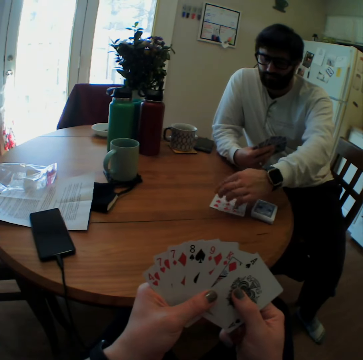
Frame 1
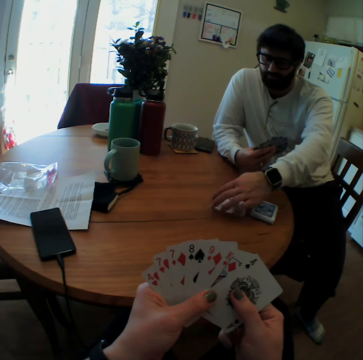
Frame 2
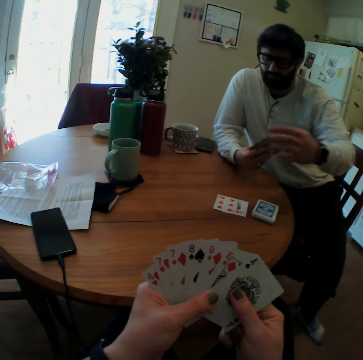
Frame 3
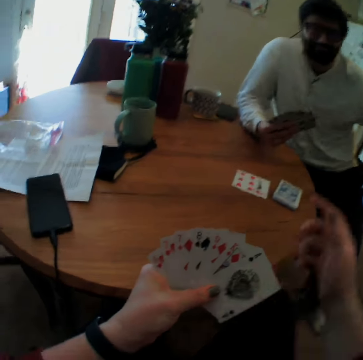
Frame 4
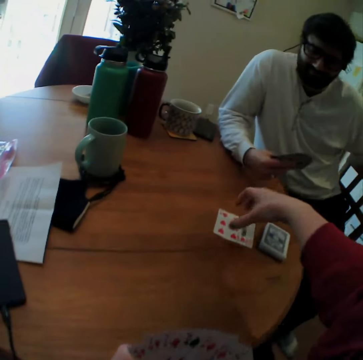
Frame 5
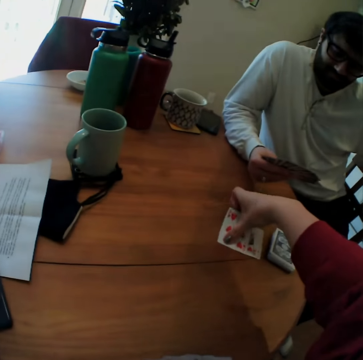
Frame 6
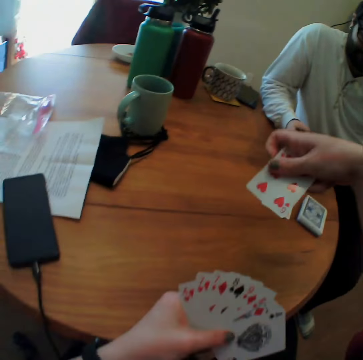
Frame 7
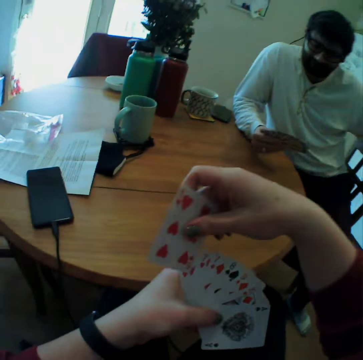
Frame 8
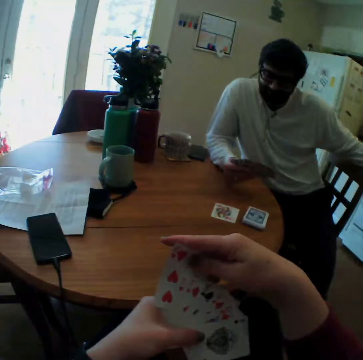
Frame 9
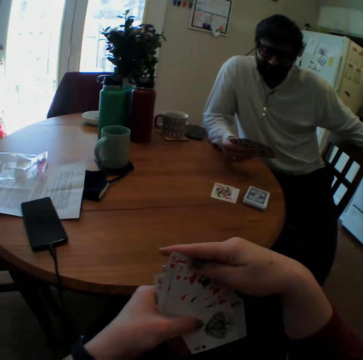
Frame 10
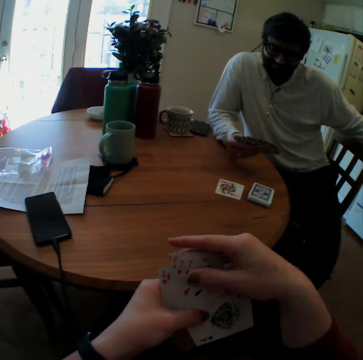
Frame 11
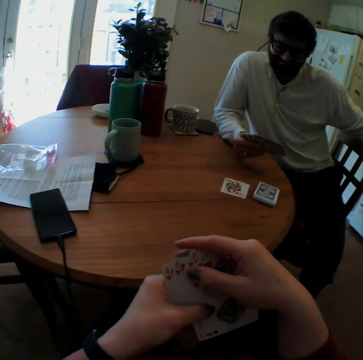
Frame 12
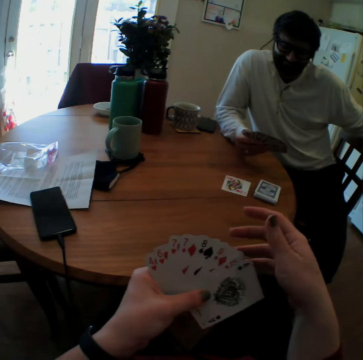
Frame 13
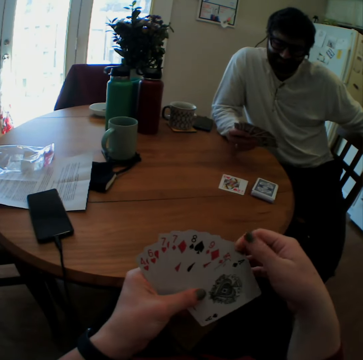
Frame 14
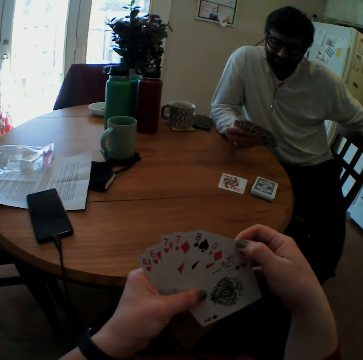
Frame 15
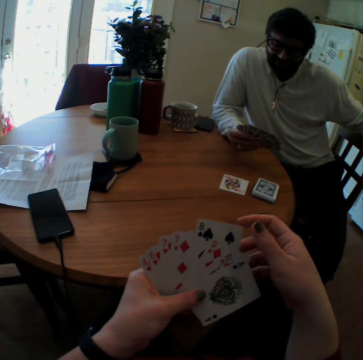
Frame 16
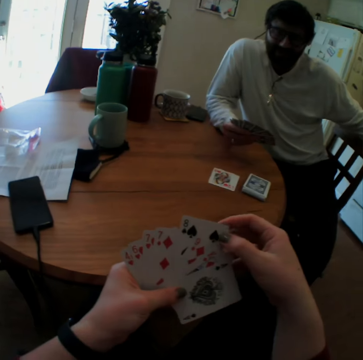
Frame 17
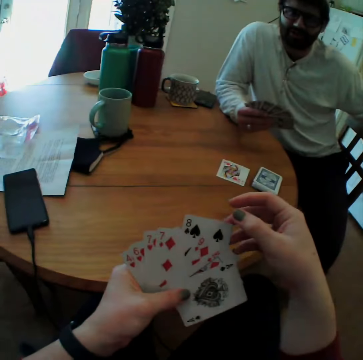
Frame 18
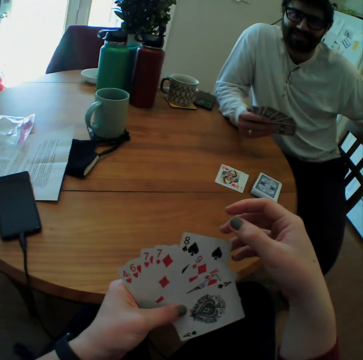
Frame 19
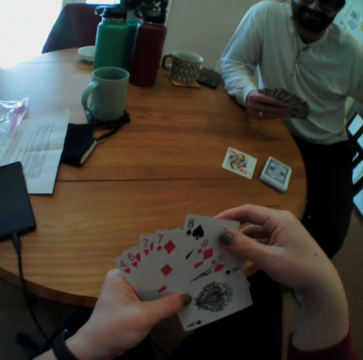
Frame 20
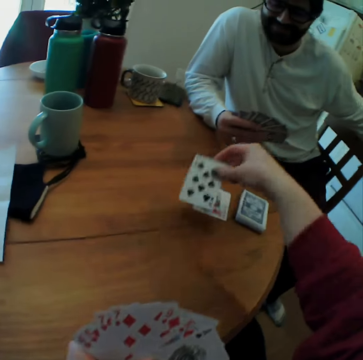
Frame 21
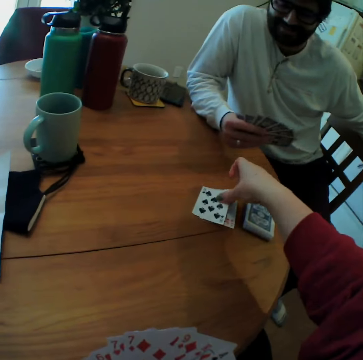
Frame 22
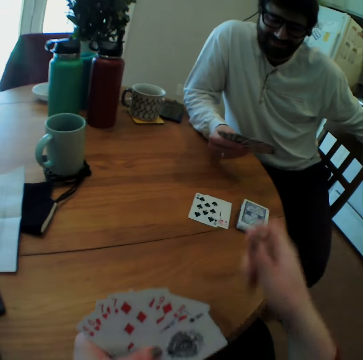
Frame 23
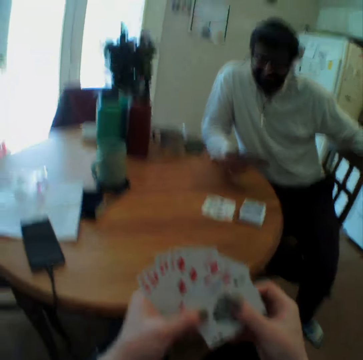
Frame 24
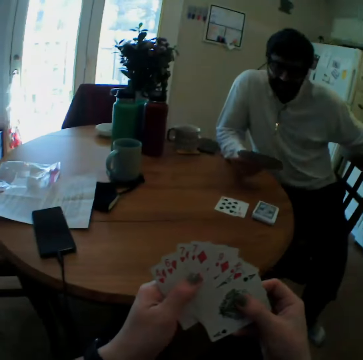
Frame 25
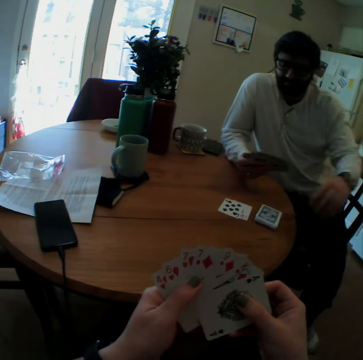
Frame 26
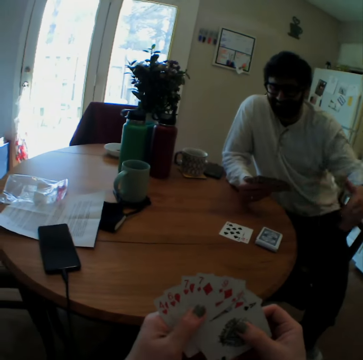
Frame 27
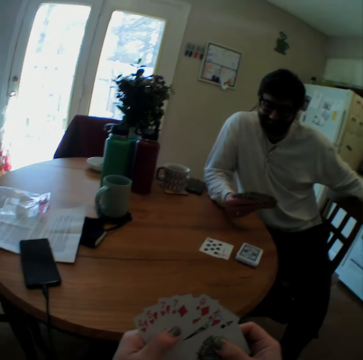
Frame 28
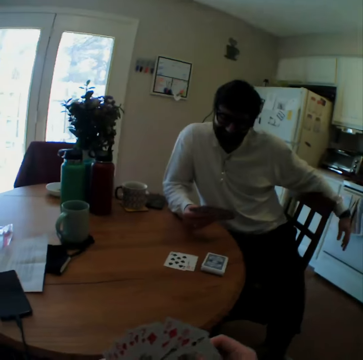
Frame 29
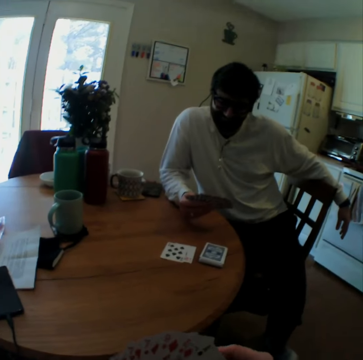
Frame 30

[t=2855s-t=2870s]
The camera wearer picks the cards. They play and put the cards on the table.

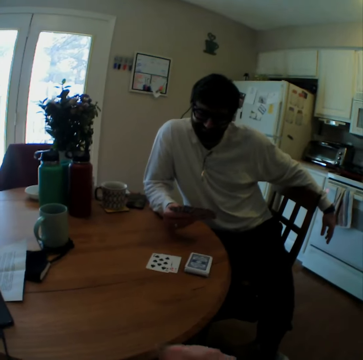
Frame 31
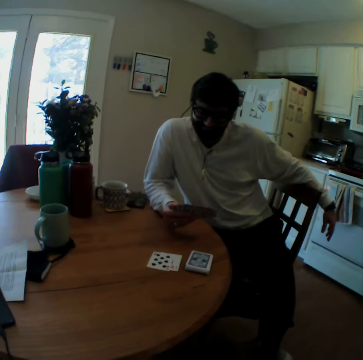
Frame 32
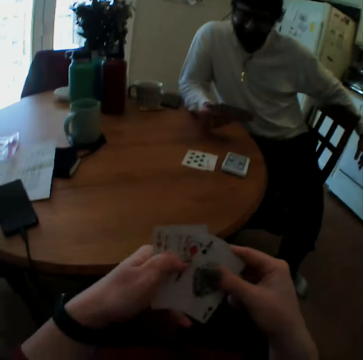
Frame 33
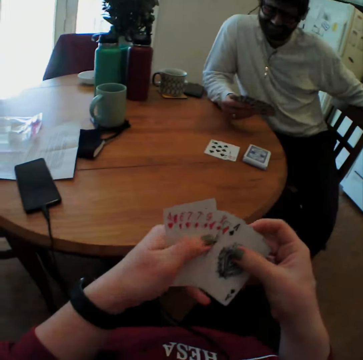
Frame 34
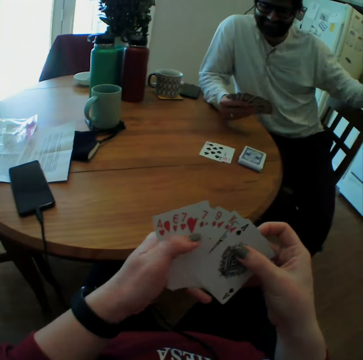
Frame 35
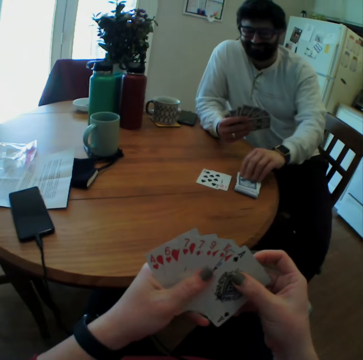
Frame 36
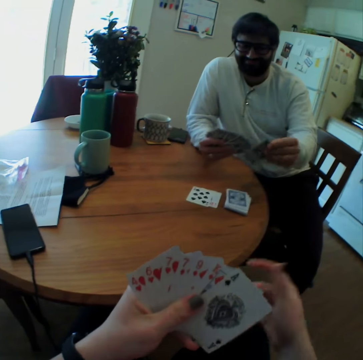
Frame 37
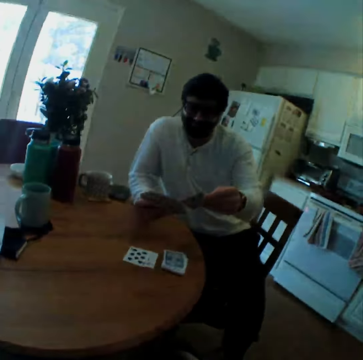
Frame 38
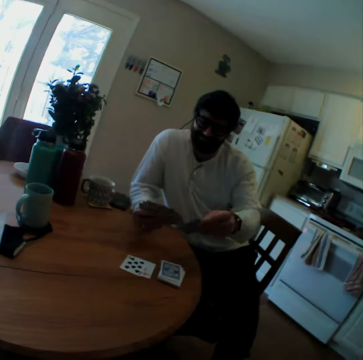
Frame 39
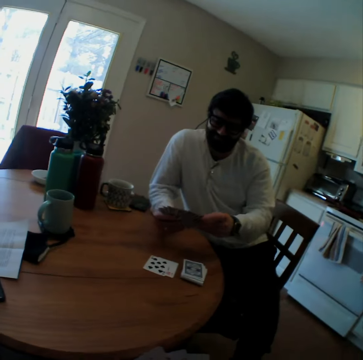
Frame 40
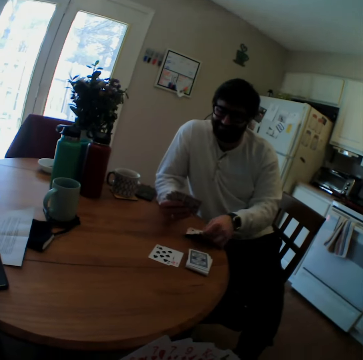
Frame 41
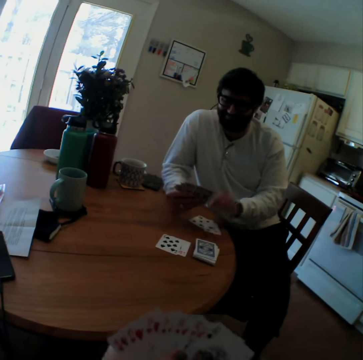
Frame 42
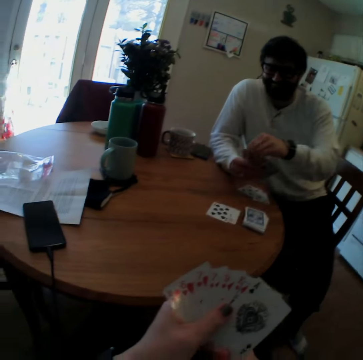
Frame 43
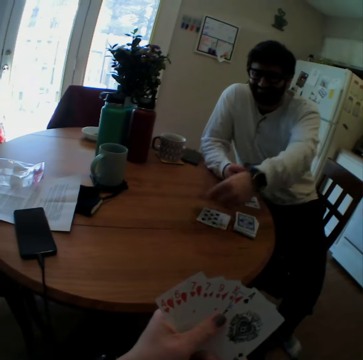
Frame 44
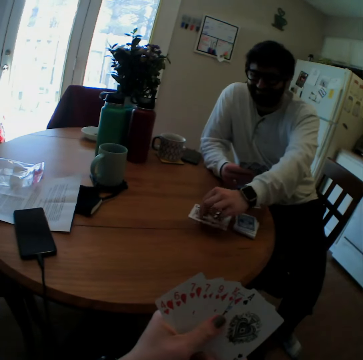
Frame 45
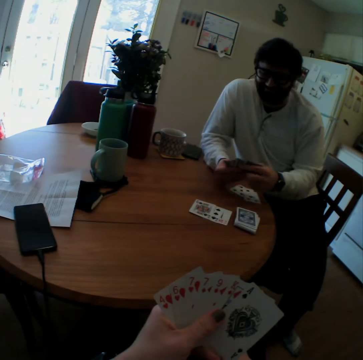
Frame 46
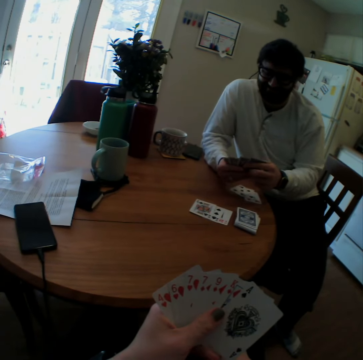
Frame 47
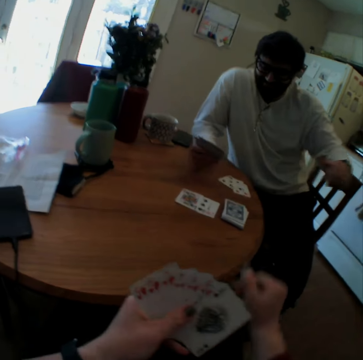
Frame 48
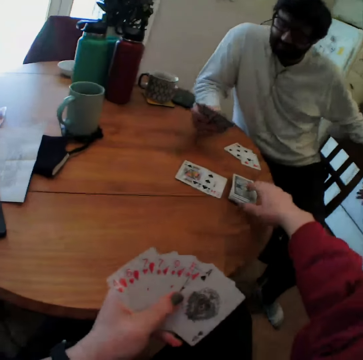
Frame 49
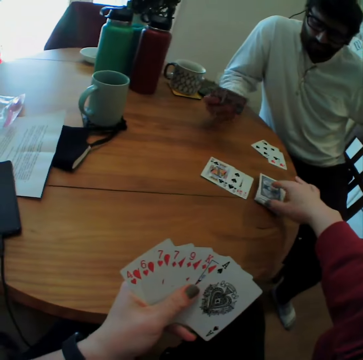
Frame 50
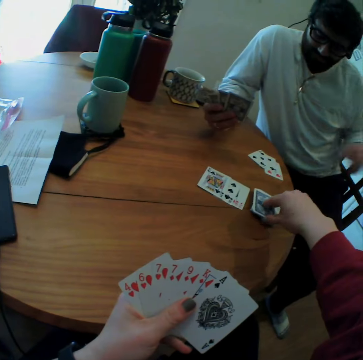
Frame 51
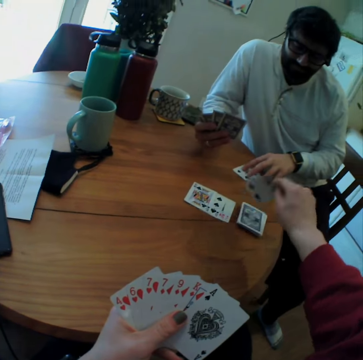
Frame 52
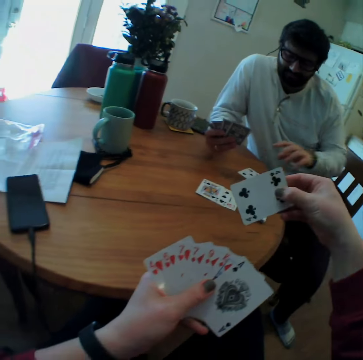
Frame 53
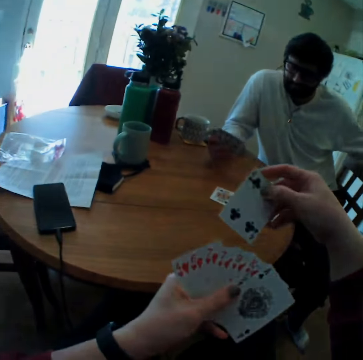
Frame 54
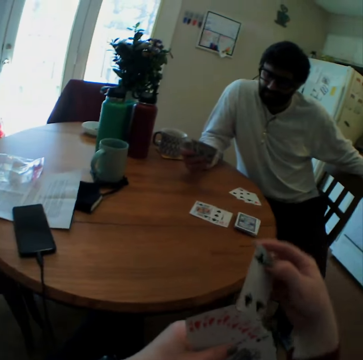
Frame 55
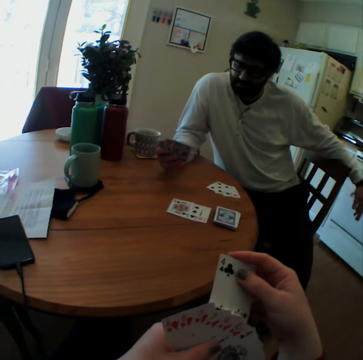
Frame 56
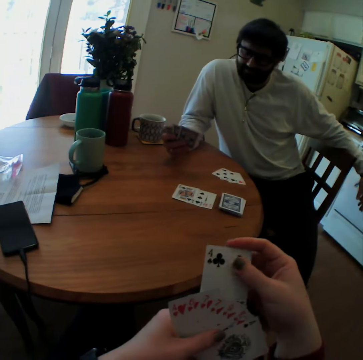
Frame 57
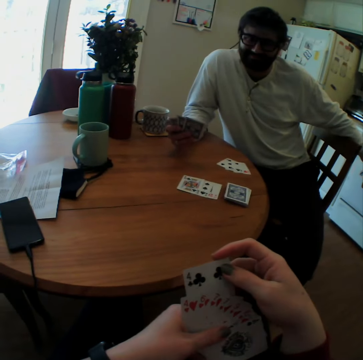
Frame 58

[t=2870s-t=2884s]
A man picks the card. The man places the card on the table and plays. The camera wearer picks the cards.

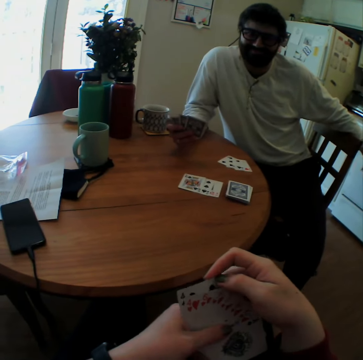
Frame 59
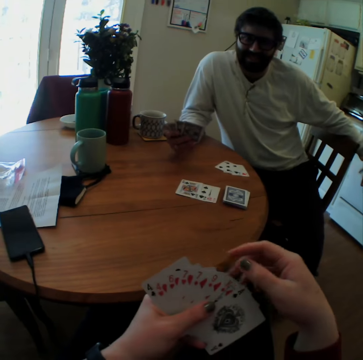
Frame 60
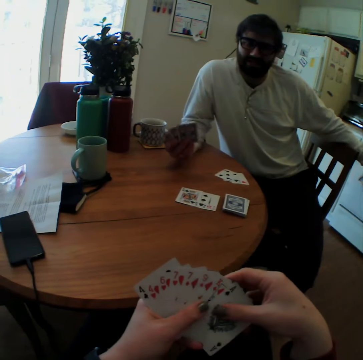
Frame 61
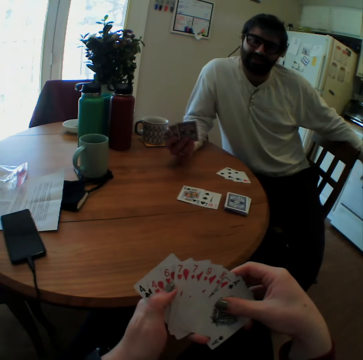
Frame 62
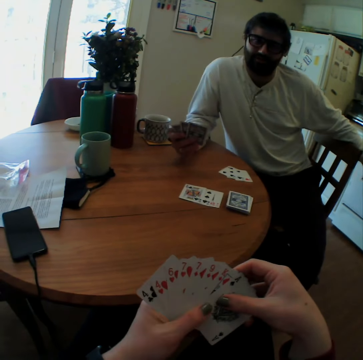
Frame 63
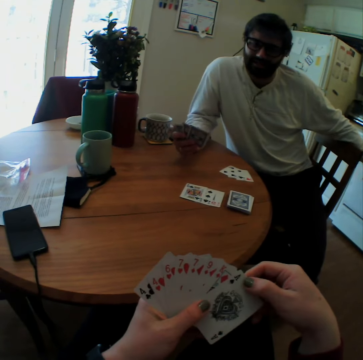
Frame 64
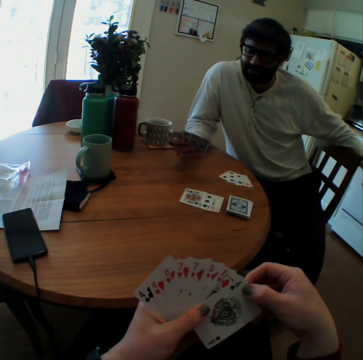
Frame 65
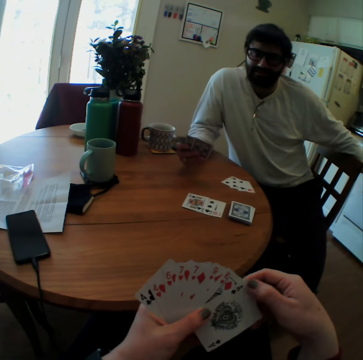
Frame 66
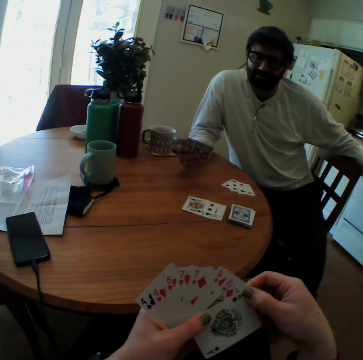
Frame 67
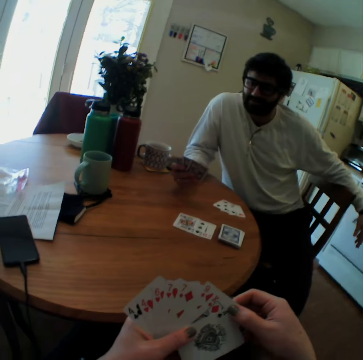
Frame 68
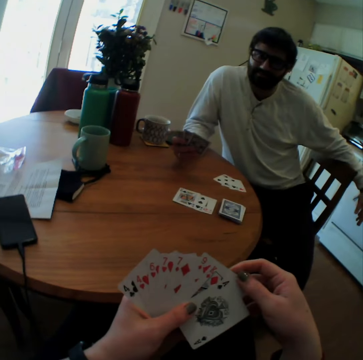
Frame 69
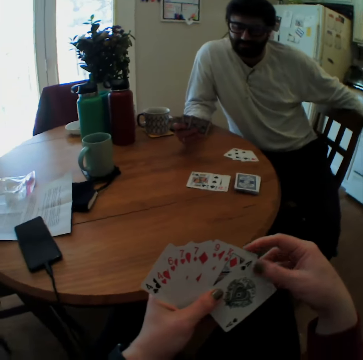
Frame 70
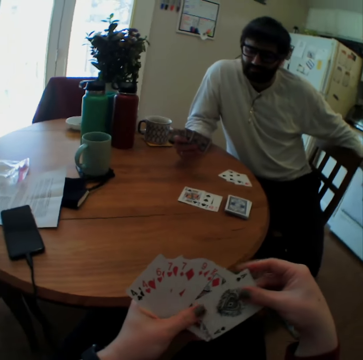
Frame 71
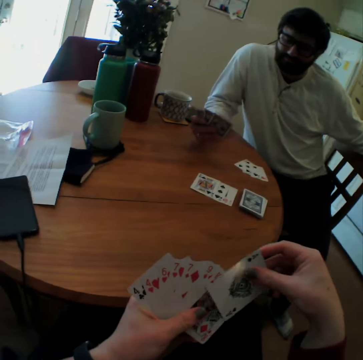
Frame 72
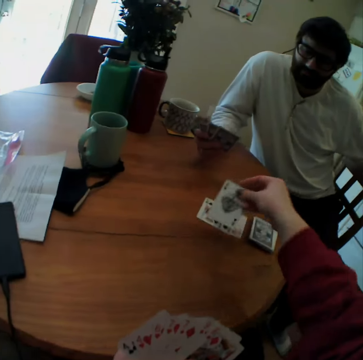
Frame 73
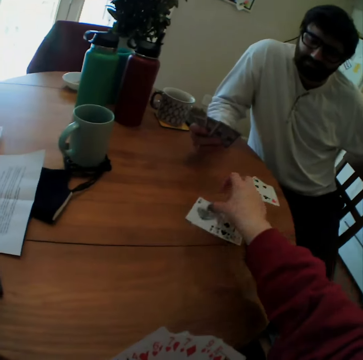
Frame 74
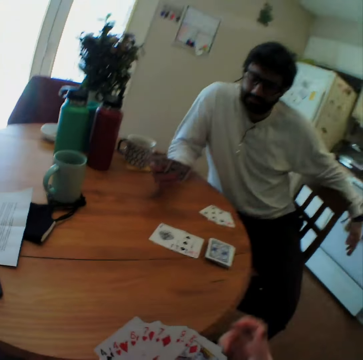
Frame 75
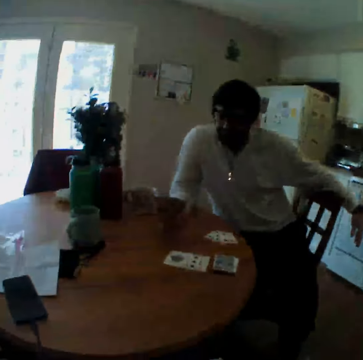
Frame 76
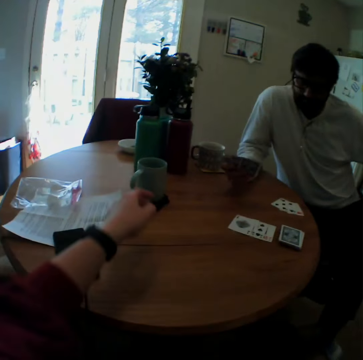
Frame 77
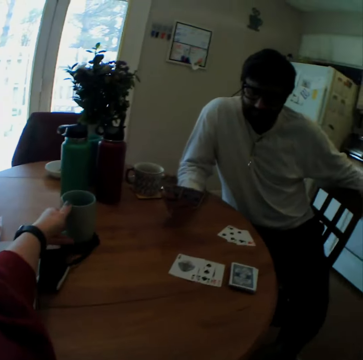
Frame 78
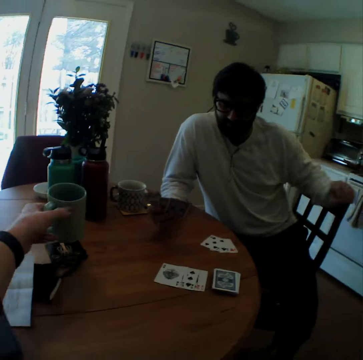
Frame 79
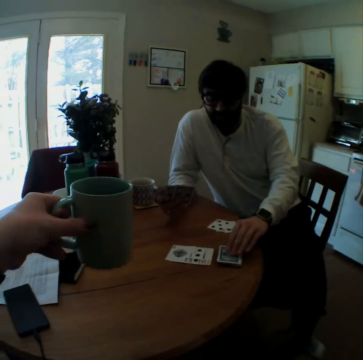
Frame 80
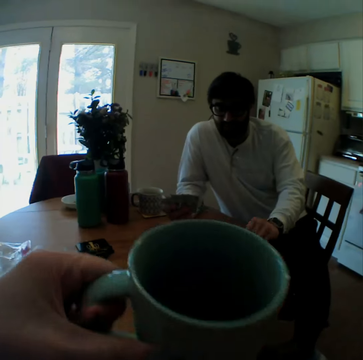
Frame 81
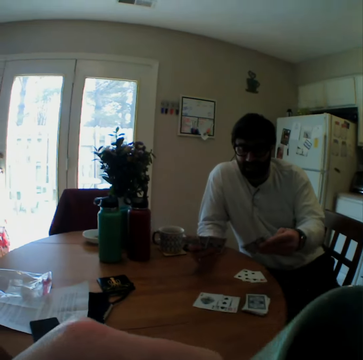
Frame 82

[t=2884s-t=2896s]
The camera wearer plays and puts the cards on the table. They pick the cup on the table and drink from the cup.
